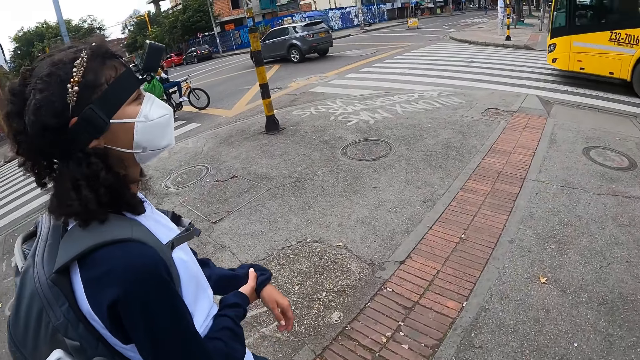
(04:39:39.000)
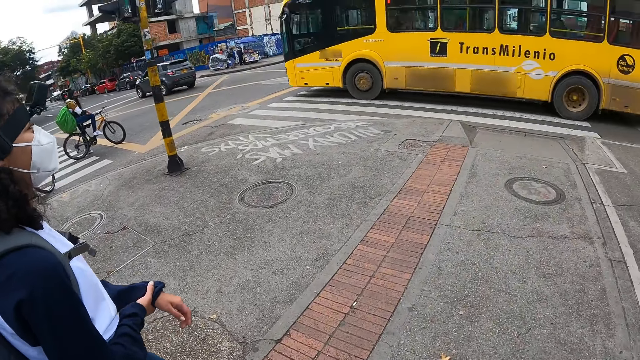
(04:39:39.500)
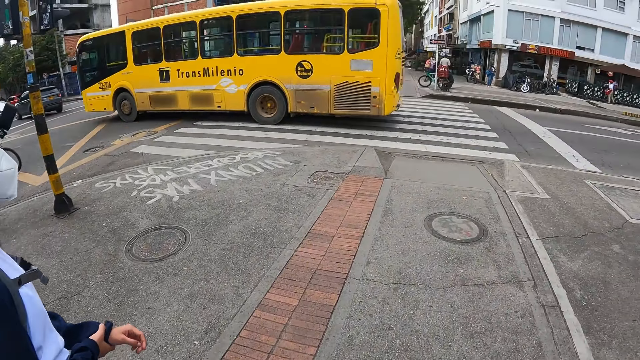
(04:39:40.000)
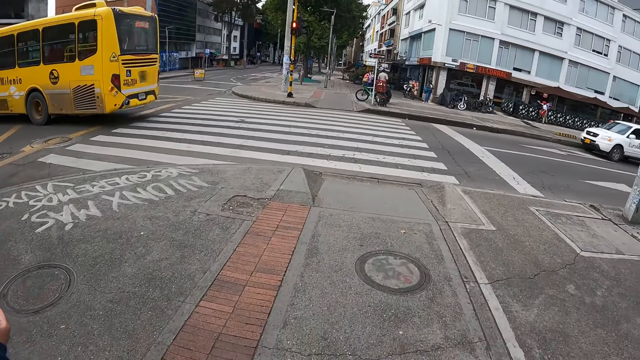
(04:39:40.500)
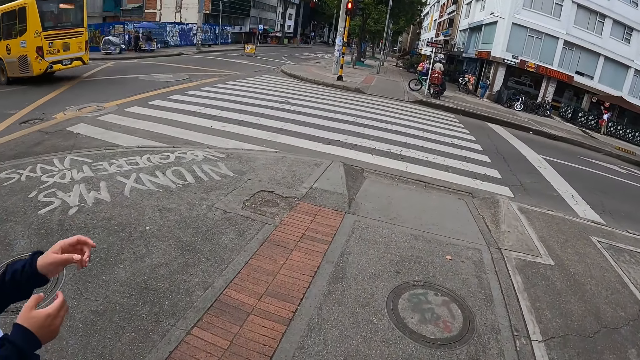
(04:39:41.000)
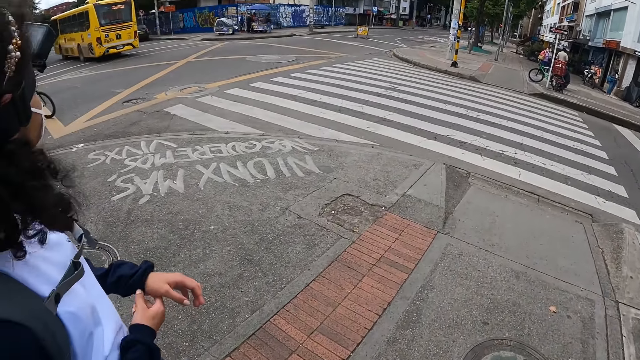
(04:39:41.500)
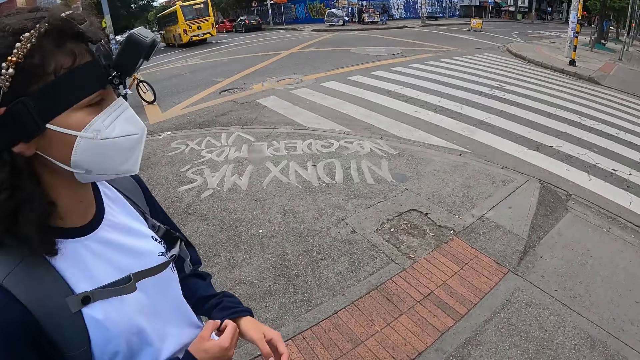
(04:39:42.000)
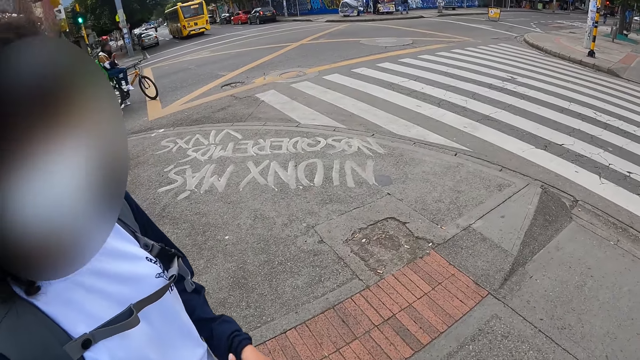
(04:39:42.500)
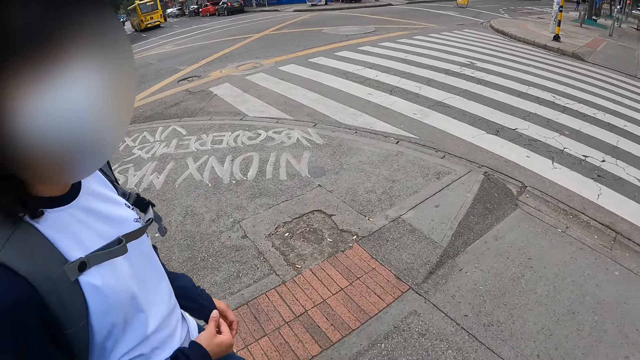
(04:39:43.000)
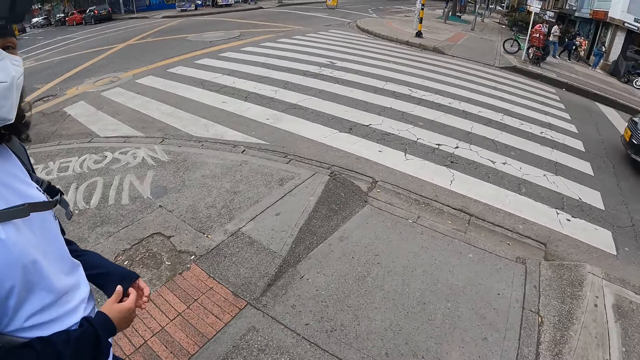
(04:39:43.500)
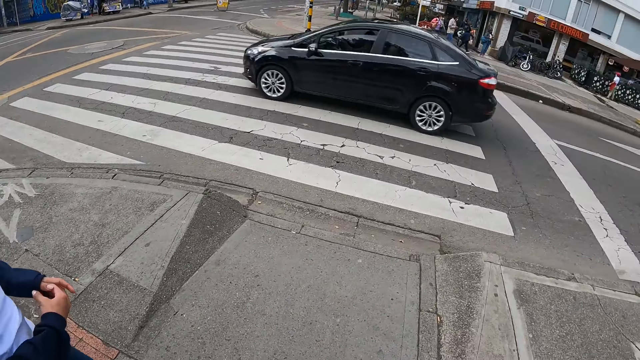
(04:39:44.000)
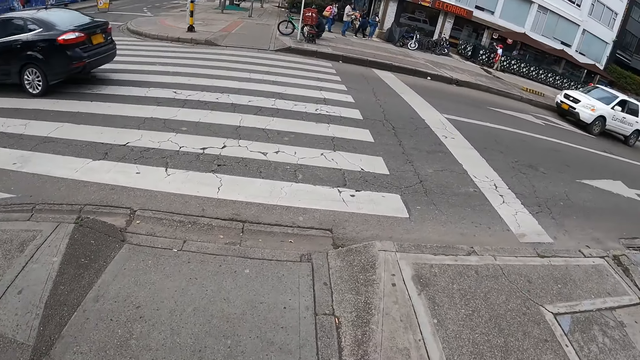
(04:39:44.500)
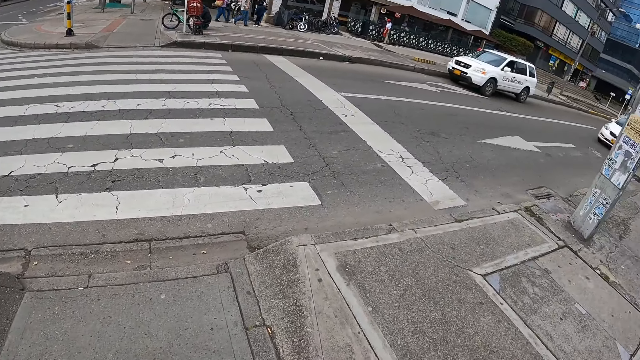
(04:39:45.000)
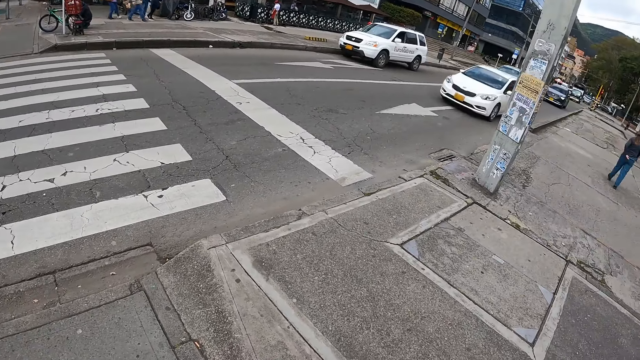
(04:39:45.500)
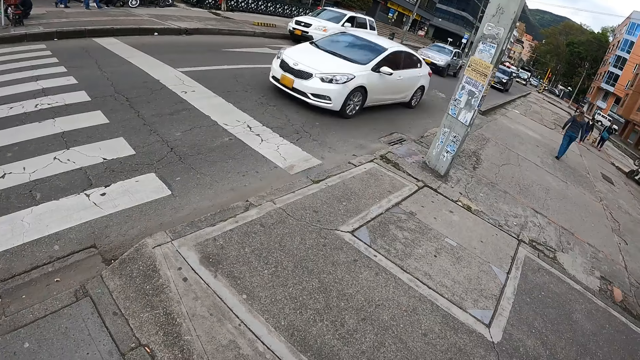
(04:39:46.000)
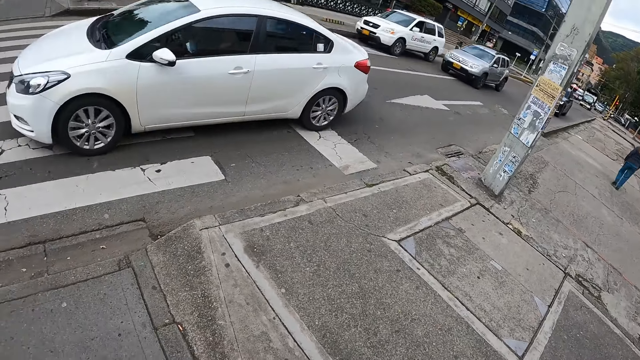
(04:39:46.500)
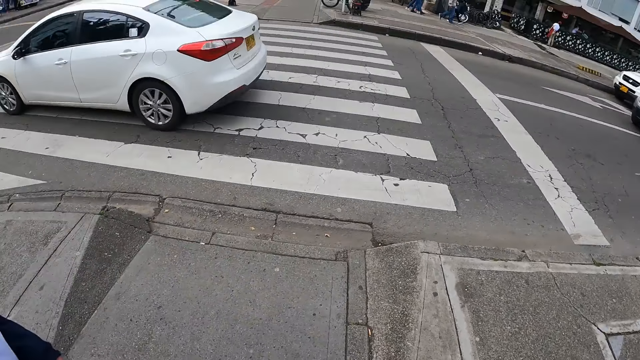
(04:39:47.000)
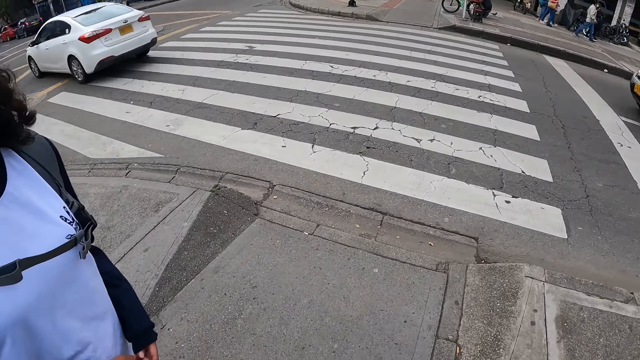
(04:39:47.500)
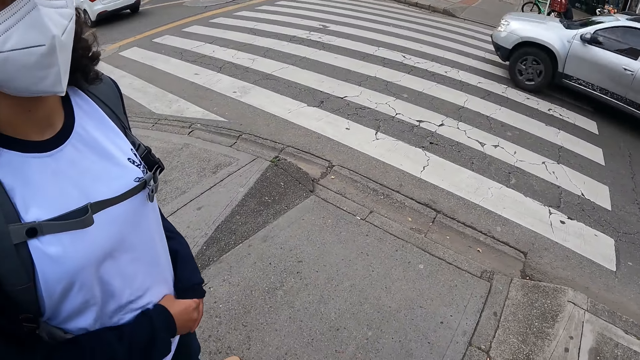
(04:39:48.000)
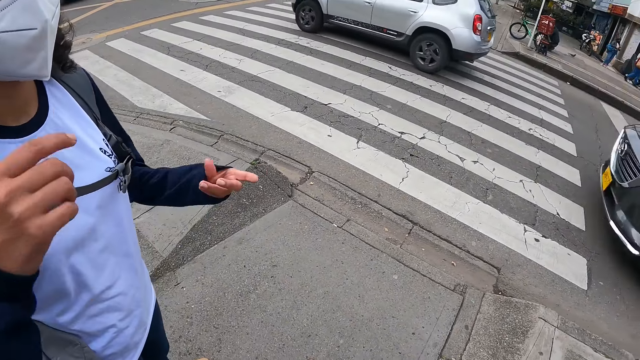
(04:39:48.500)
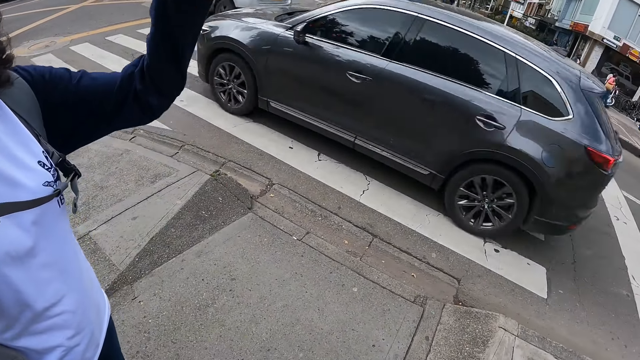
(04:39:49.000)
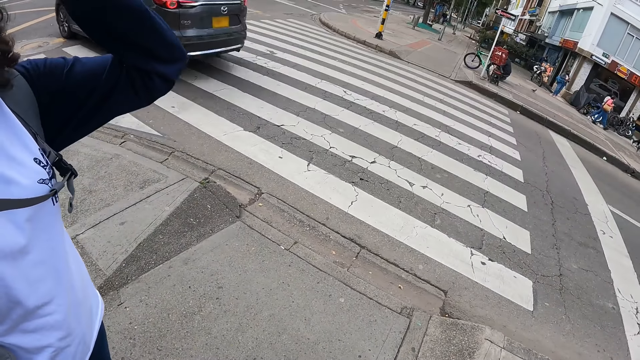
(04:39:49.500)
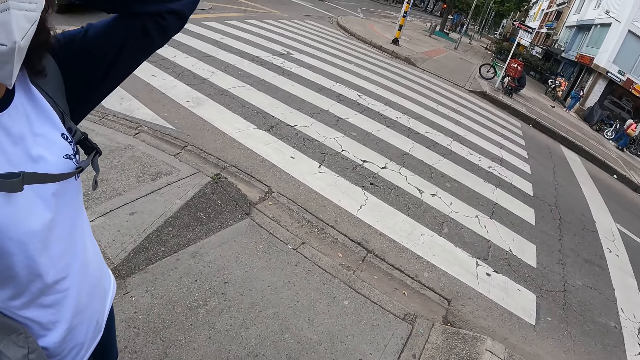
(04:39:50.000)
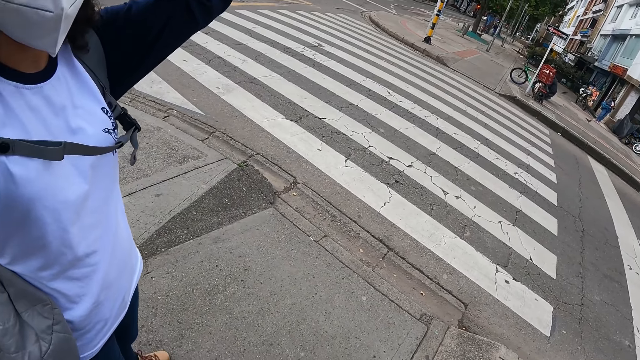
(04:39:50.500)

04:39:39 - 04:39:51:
The woman adjusts her hand. The woman adjusts her left sleeve with her right hand. A black car drives past the camera wearer. The camera wearer looks around on the road. A white car drives past the camera wearer. A silver car drives past the camera wearer. The woman raises her left hand. A black car drives past the camera wearer.

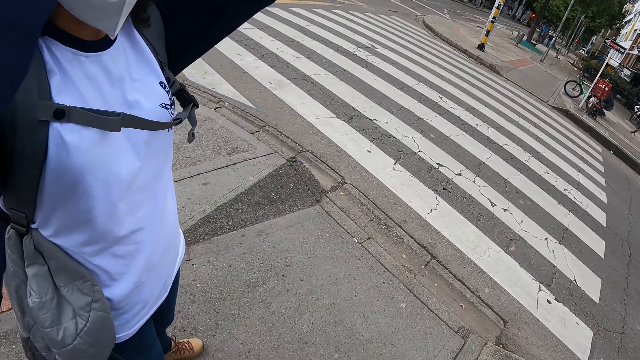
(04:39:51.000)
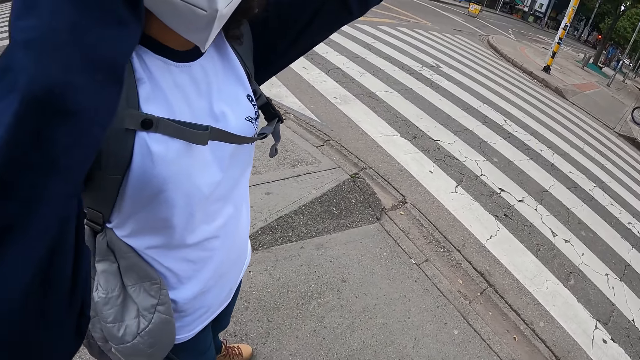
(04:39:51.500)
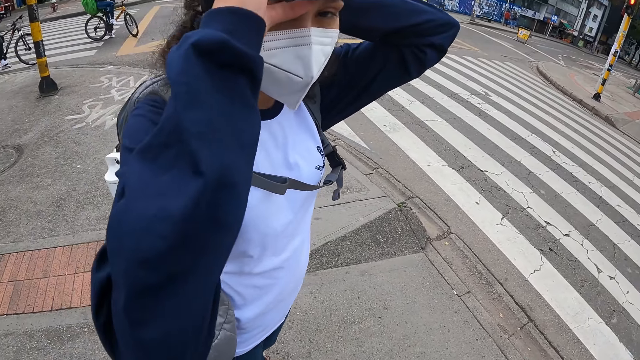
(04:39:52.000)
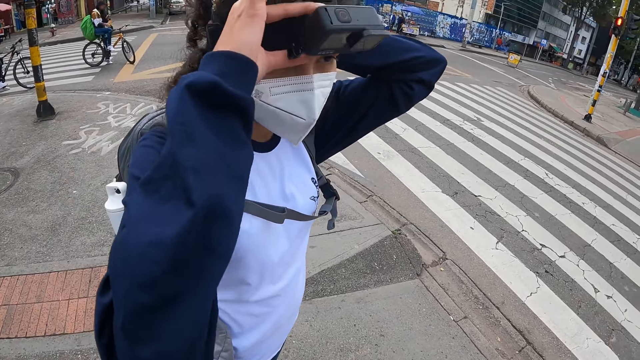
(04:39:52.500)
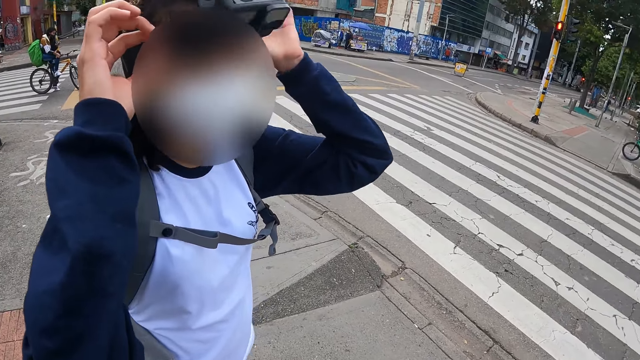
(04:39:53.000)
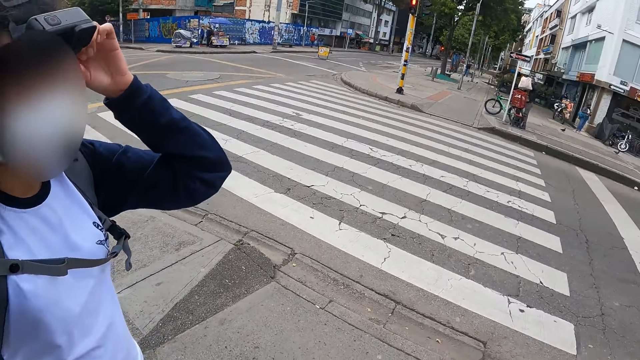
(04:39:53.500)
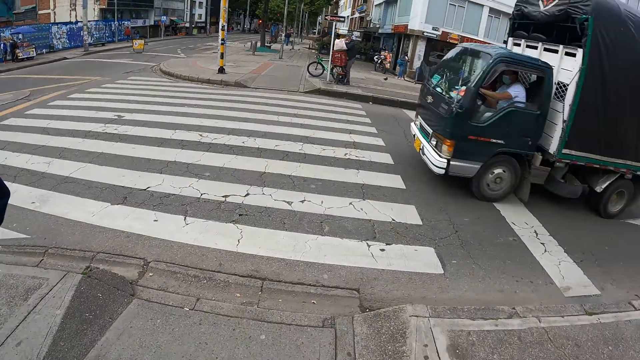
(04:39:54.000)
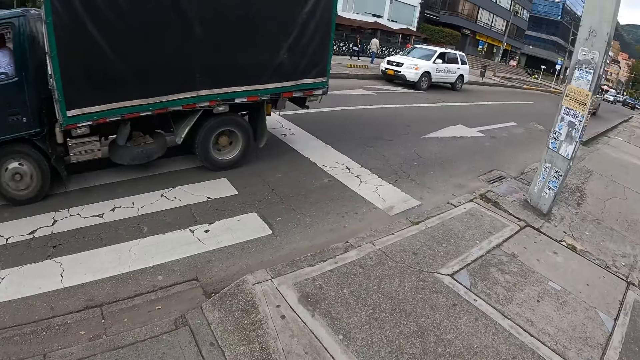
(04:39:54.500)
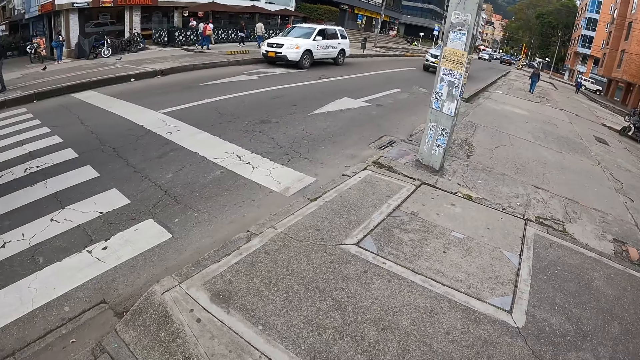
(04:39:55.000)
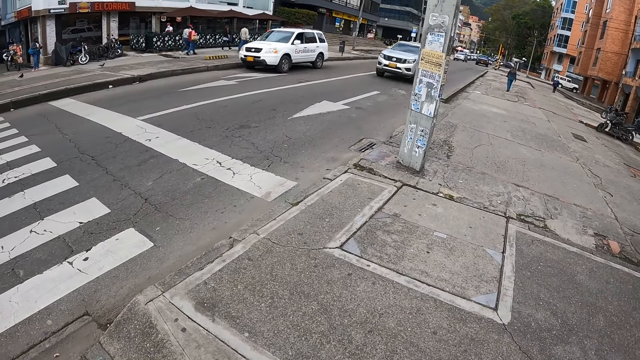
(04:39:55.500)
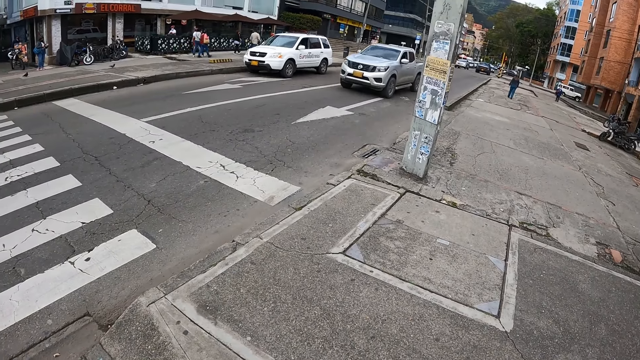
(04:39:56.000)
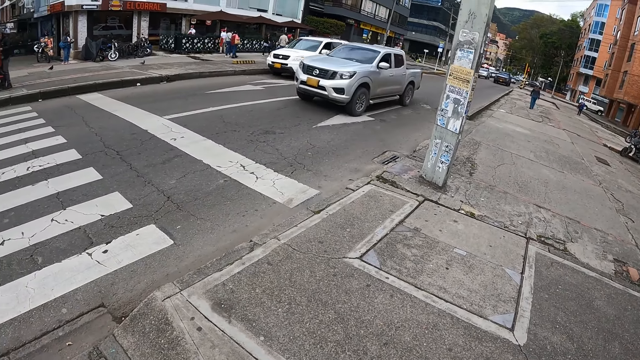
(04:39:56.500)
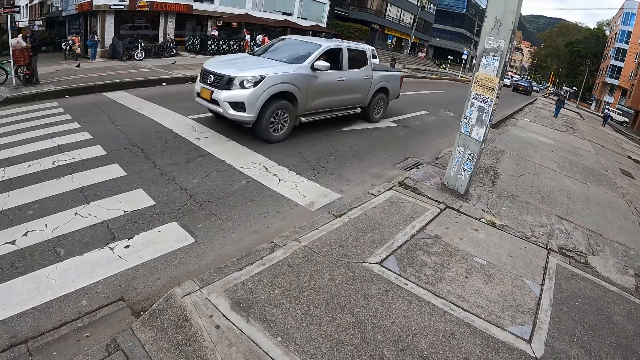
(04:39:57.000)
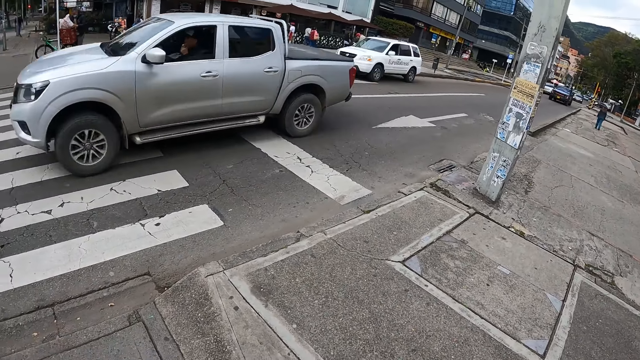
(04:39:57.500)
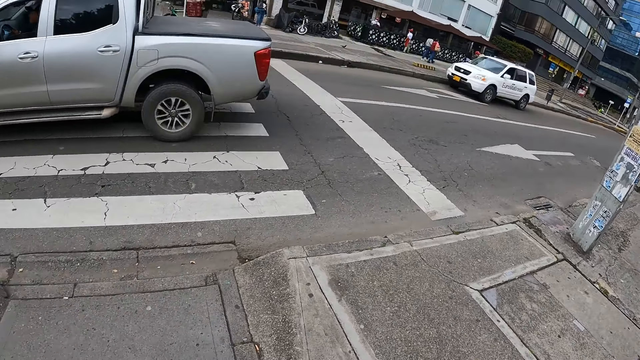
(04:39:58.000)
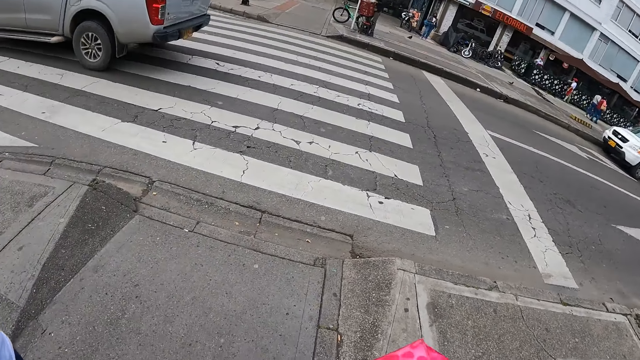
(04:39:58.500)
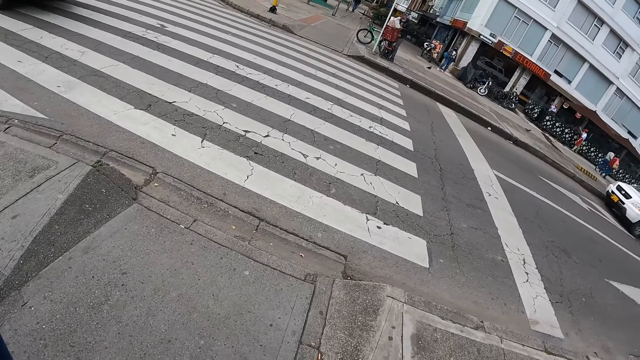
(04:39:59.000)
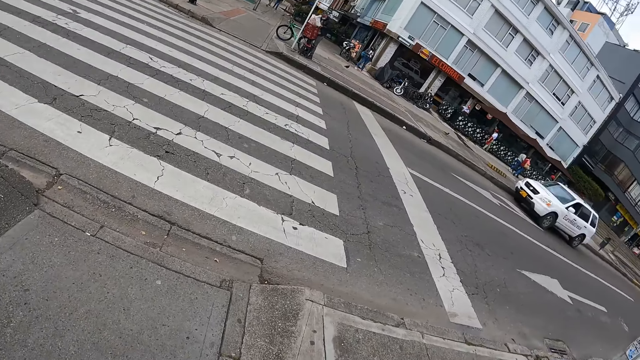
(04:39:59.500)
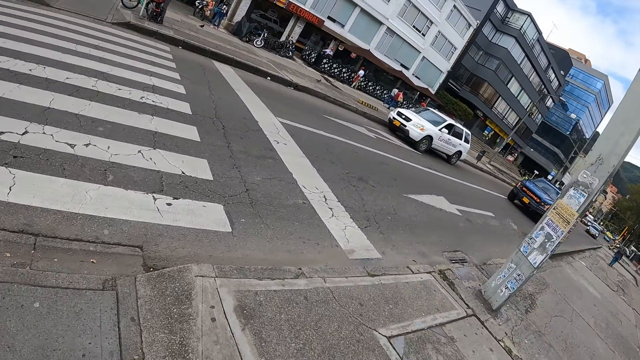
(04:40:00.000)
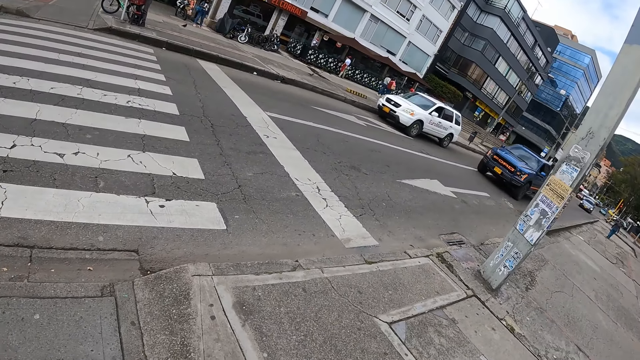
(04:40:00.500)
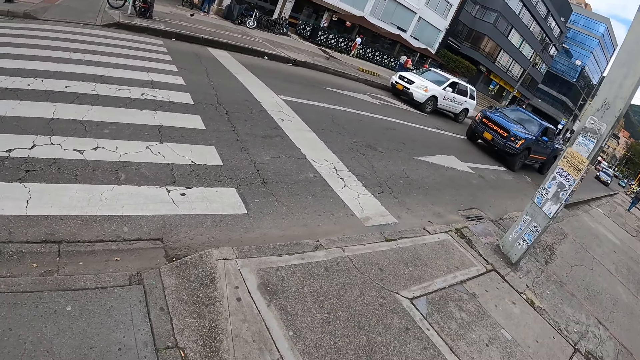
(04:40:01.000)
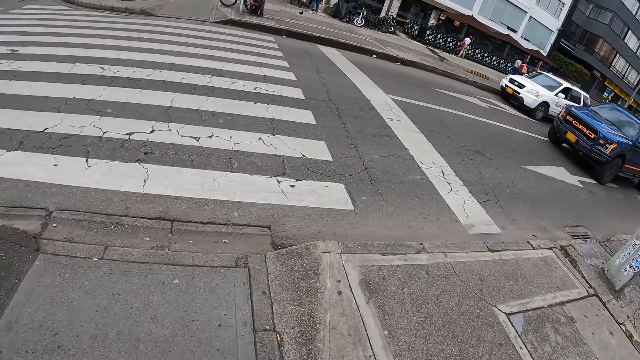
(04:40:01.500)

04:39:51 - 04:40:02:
The woman adjusts the camera on her head with her hands. A truck drives past the camera wearer. A car drives past the camera wearer.
